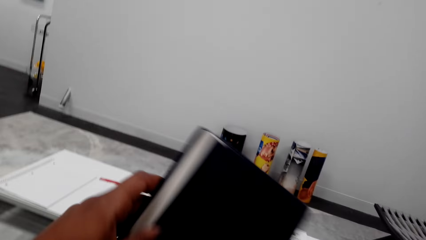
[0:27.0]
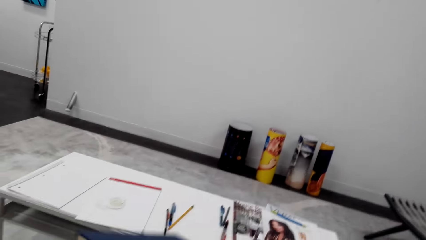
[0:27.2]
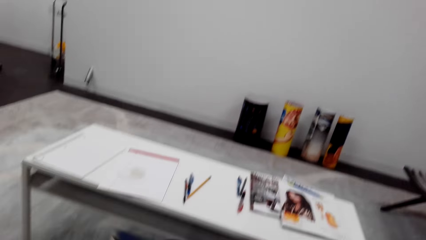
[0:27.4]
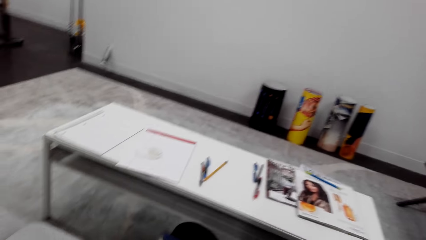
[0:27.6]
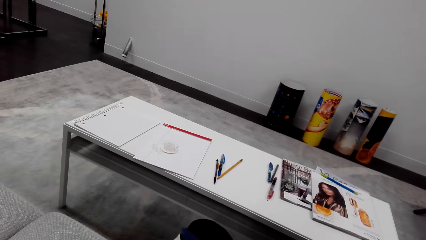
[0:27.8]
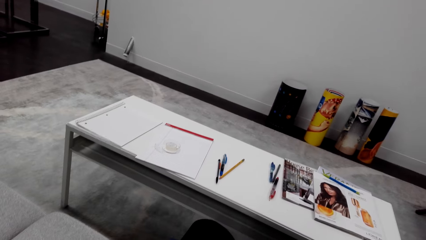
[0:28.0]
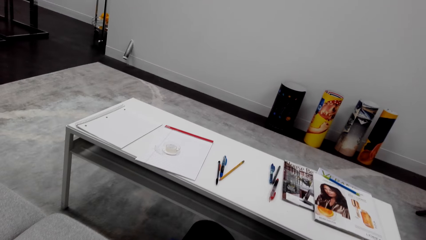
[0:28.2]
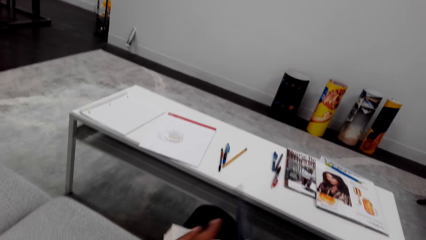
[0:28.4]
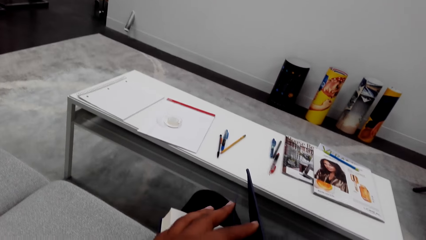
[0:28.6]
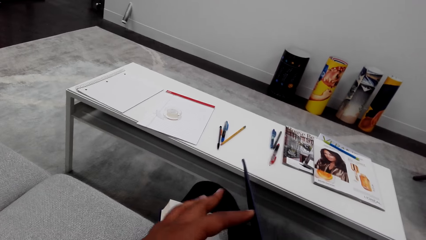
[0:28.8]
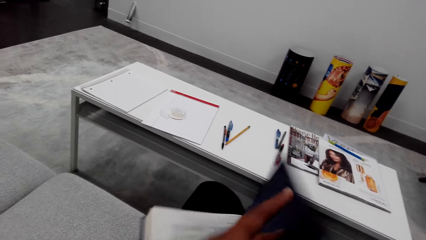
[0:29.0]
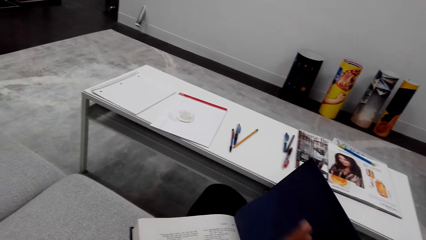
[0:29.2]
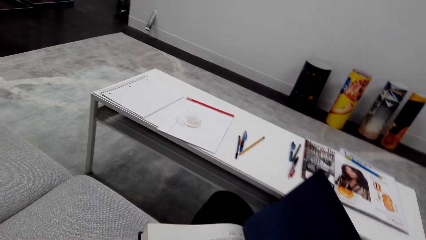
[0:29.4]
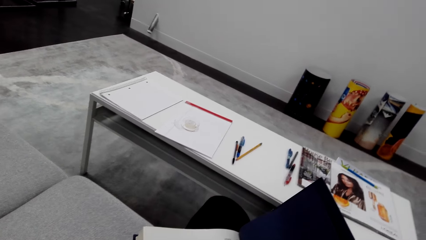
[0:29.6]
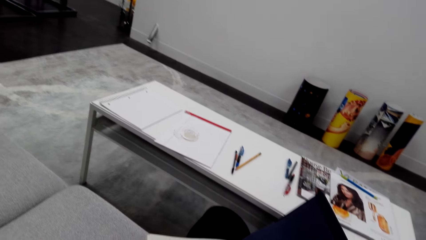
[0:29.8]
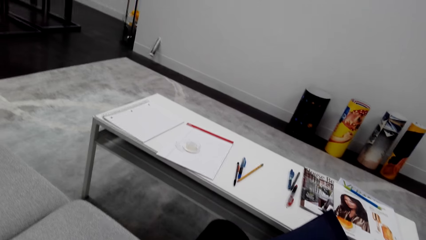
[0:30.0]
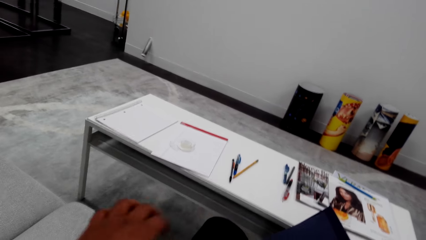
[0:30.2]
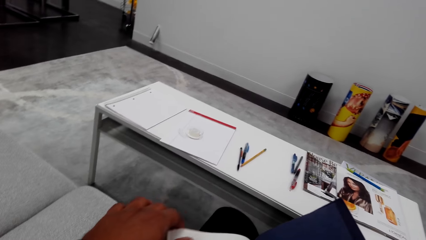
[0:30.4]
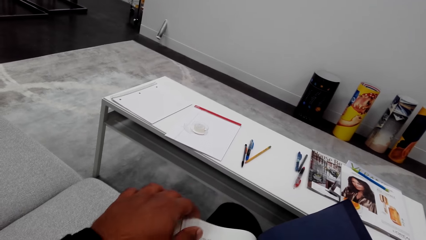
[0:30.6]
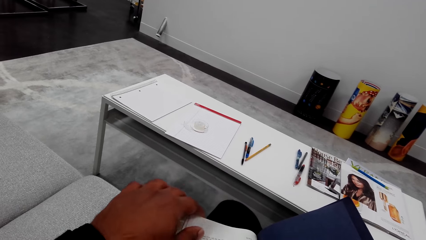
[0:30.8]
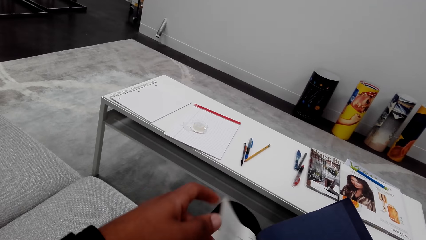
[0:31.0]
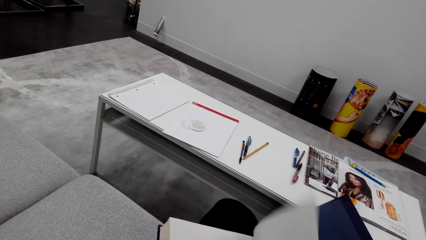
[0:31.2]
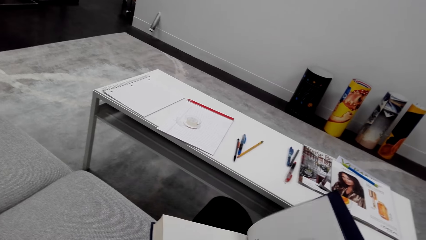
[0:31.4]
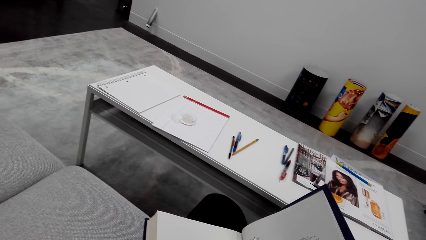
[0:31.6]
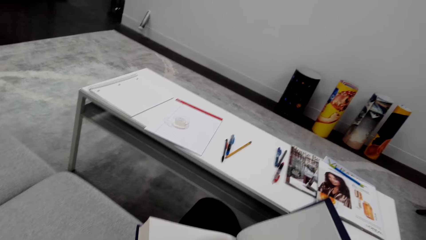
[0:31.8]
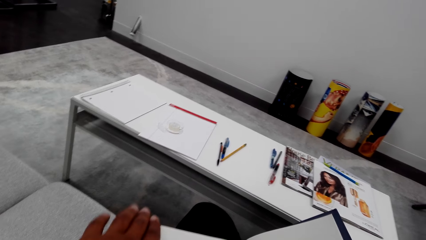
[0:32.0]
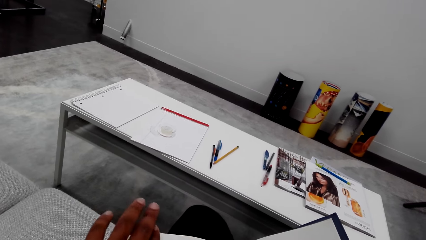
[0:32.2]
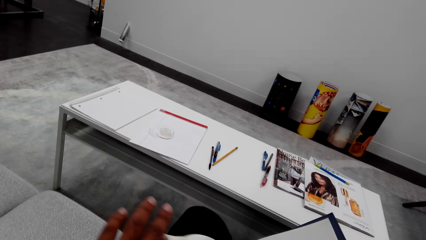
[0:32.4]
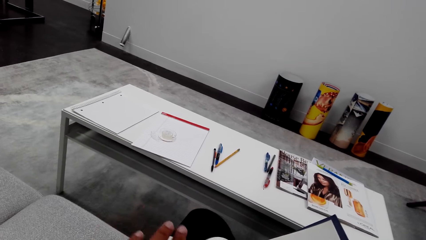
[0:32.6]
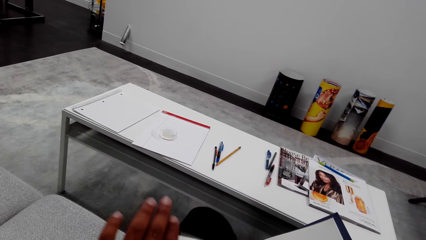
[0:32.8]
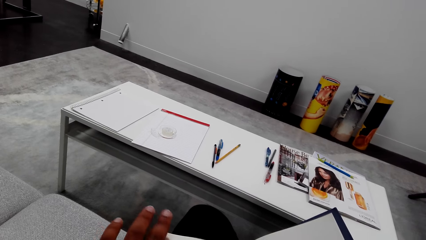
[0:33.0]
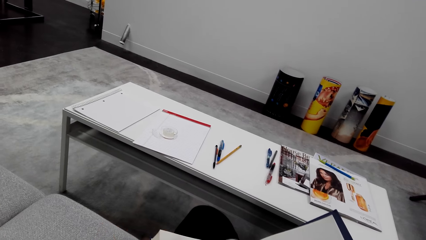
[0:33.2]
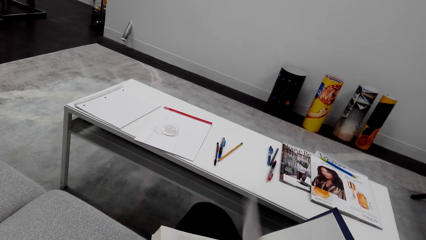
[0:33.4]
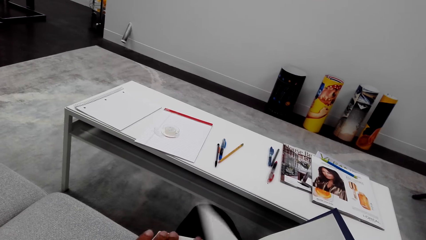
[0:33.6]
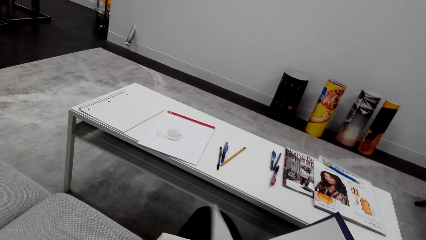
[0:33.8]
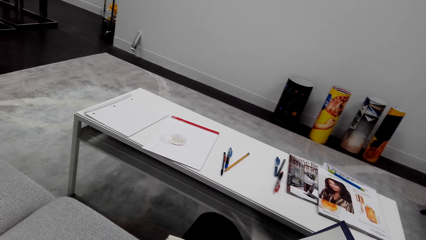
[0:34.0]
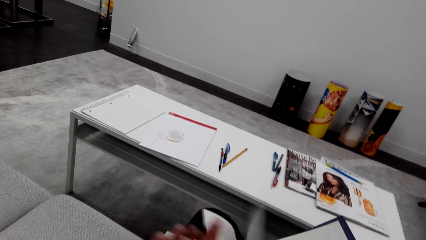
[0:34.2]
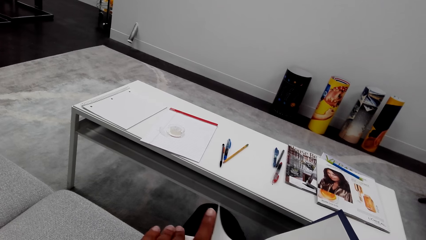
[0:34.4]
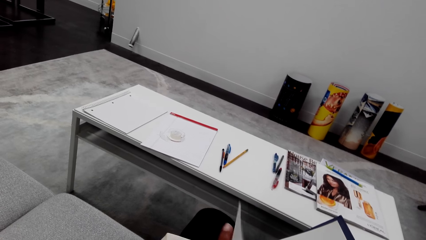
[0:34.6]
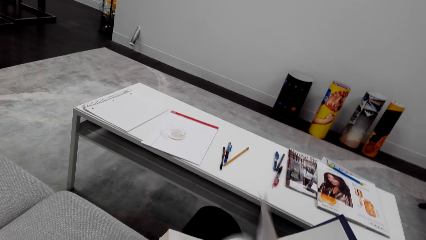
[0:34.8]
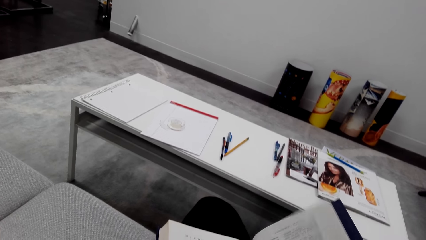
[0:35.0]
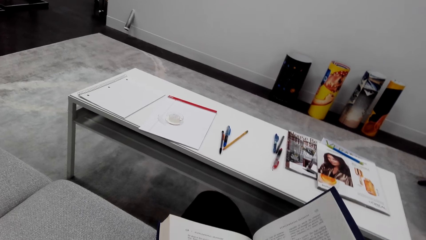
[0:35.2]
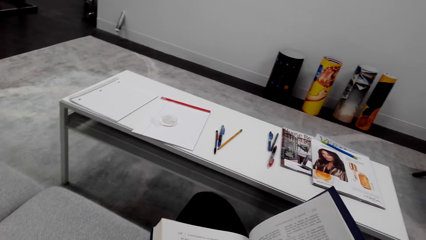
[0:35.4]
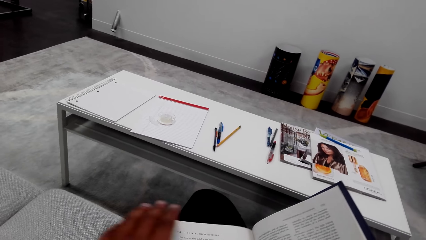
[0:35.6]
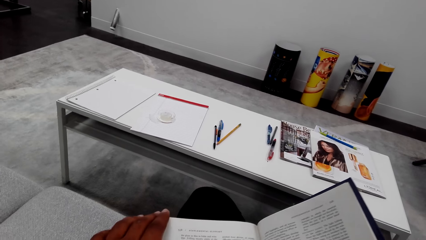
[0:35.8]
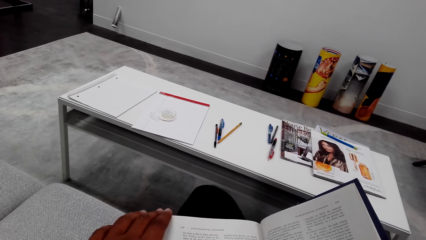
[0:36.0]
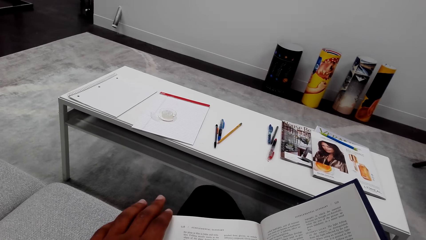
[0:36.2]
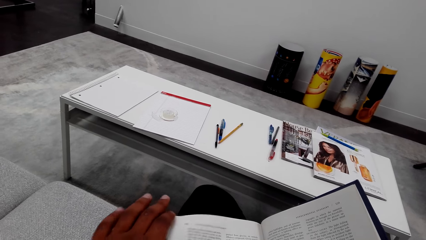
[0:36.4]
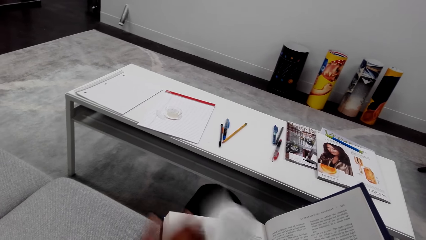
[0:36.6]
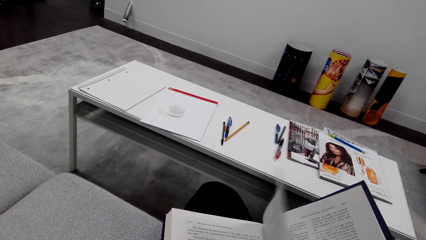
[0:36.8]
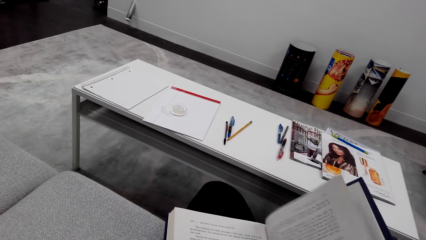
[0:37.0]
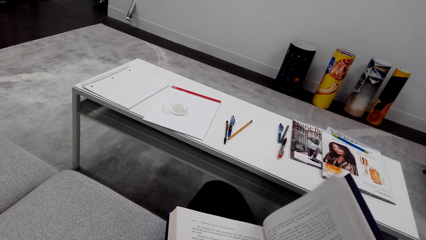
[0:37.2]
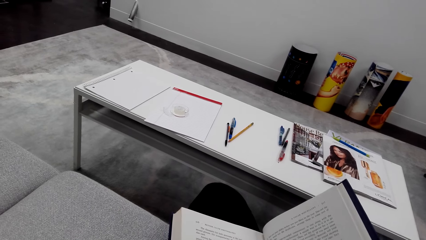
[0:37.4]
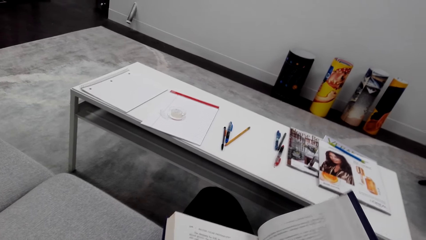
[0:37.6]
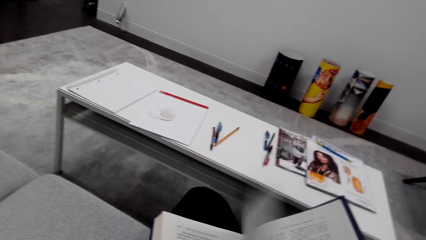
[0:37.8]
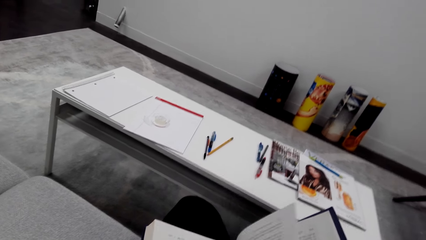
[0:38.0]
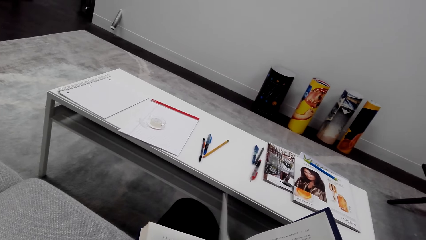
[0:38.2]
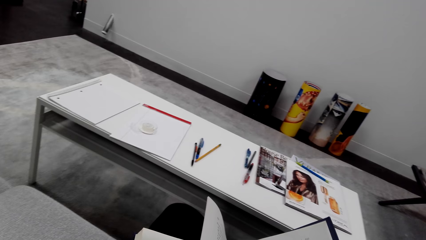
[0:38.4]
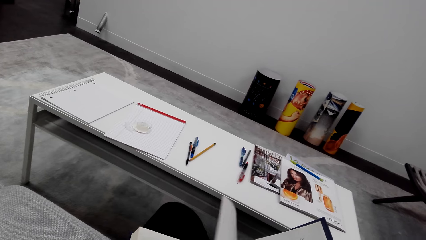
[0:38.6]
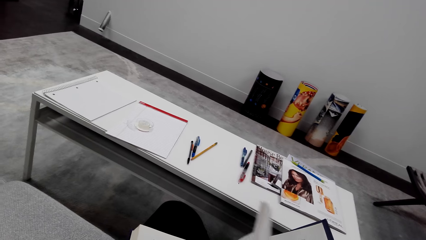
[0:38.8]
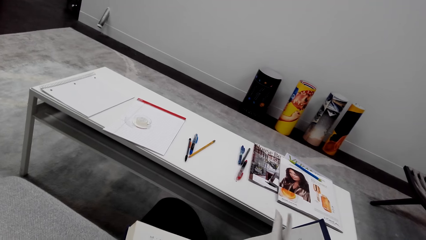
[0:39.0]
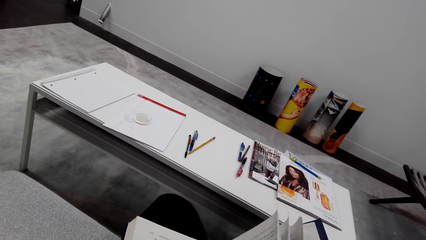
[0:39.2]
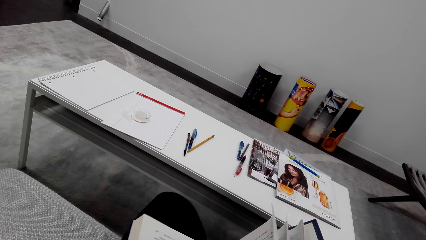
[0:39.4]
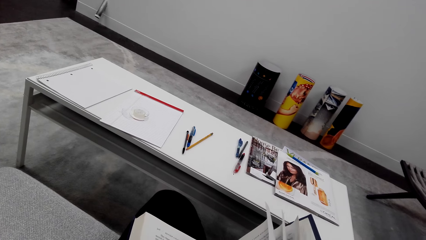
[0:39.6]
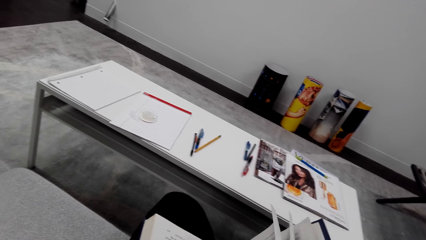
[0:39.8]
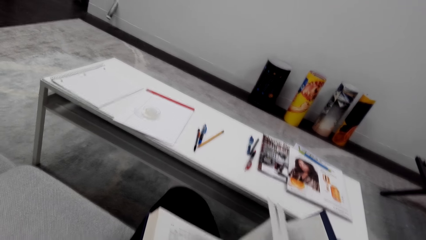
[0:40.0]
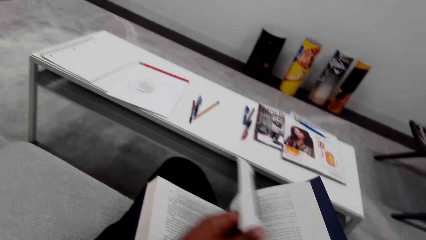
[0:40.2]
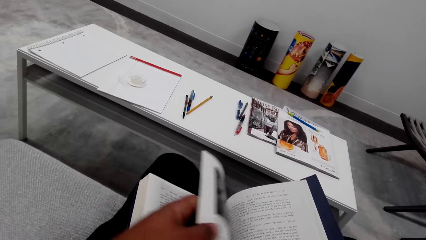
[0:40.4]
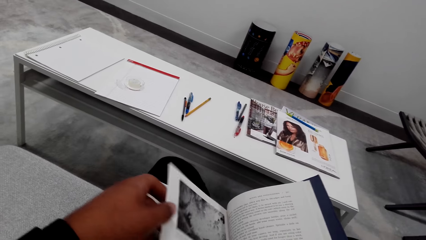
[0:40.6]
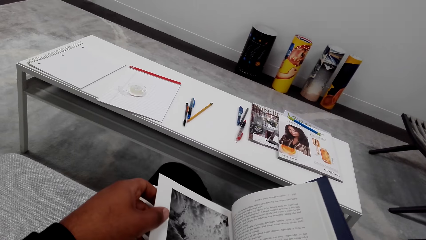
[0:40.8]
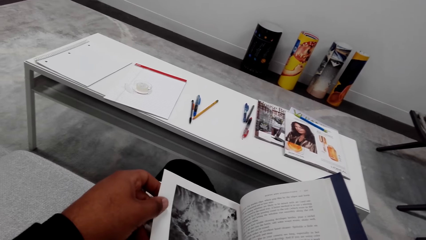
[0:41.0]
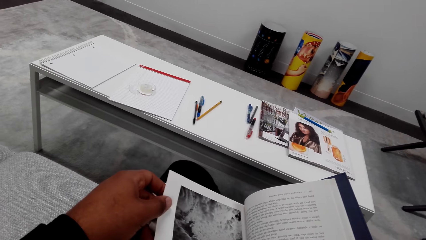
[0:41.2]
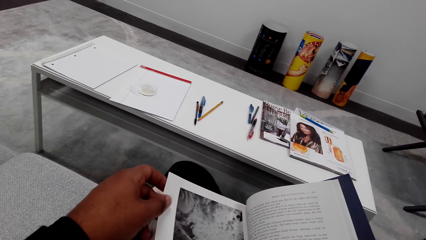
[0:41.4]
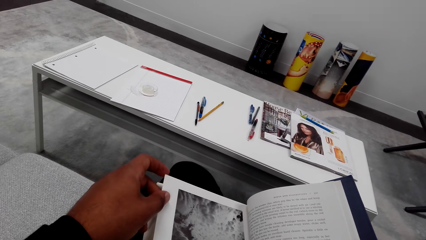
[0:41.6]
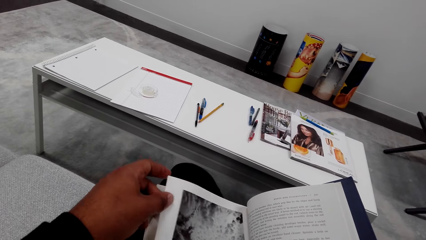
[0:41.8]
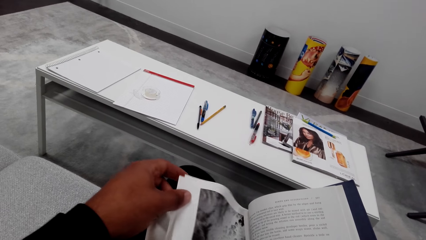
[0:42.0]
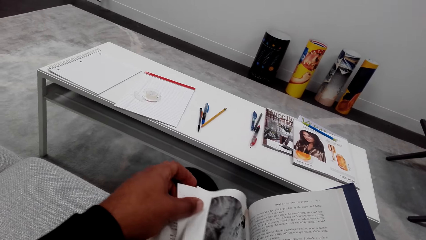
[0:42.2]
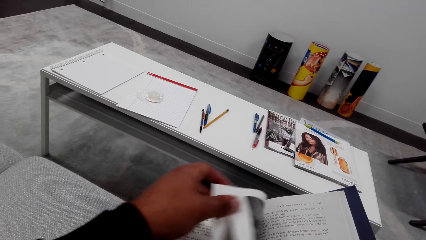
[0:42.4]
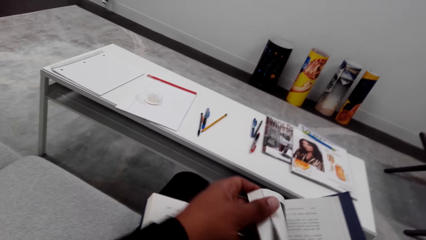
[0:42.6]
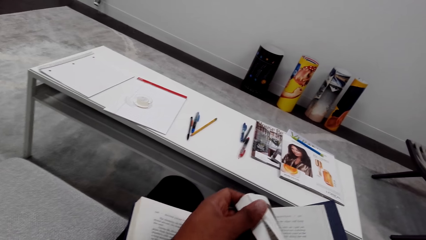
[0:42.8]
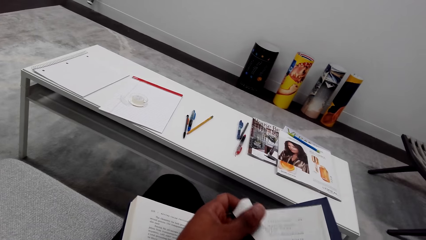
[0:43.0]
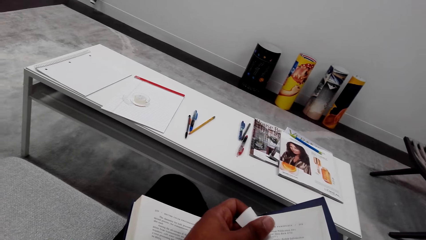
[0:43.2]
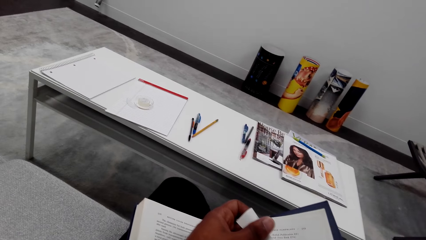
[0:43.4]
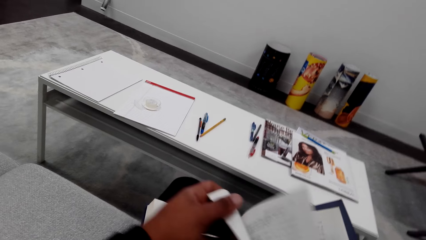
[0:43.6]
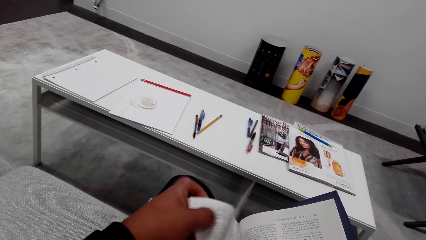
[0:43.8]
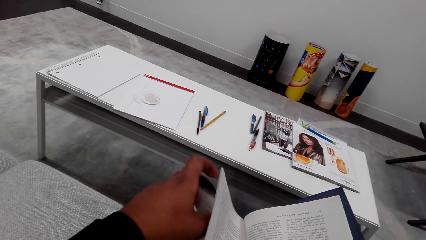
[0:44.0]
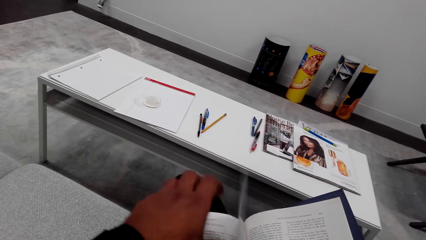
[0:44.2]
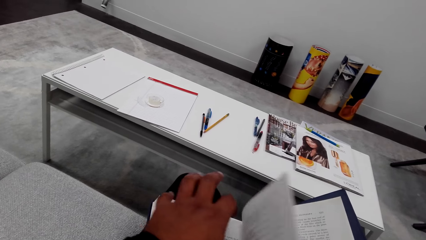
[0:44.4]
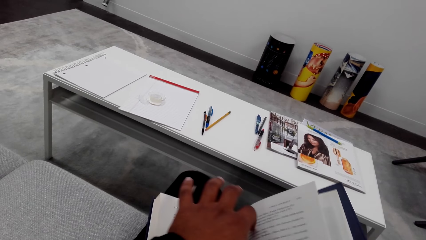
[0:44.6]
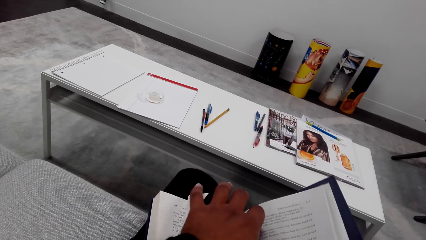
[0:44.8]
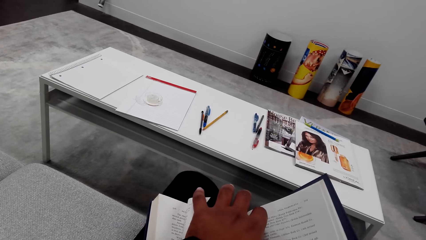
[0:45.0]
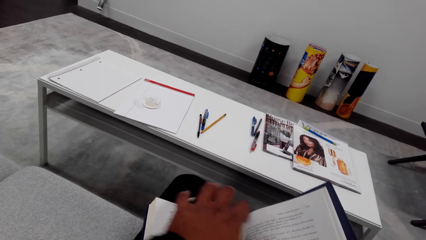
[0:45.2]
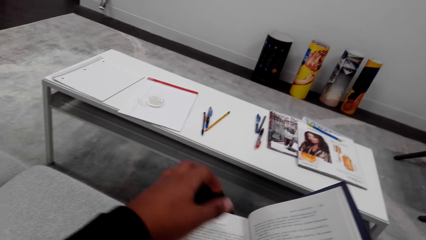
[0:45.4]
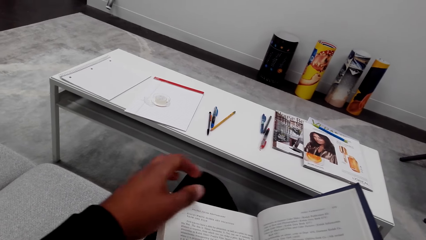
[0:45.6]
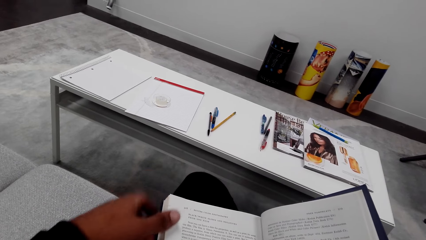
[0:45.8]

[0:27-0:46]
The camera wearer reads a book. They lift the book. They turn the book. They move the book. They look at the book. They open the book. They push the cover of the book. They move the left hand. They turn the page of the book. They move the left hand. They push the page of the book. They turn the page of the book. They peruse the pages of the book. They move the left hand. They read the book. They turn the page of the book. They read the book. They turn the page of the book. They read the book. They move the page of the book. They turn the page of the book. They push the page of the book.
